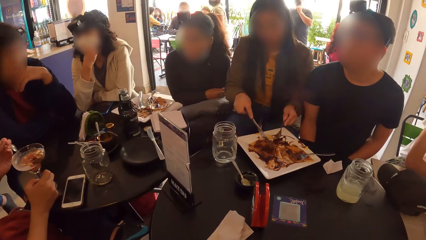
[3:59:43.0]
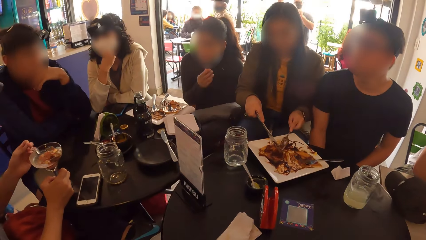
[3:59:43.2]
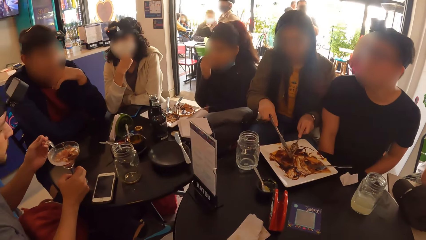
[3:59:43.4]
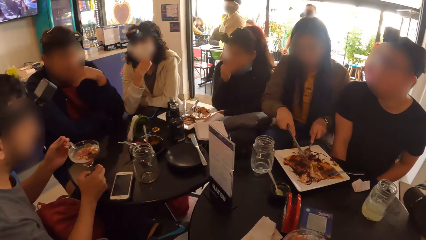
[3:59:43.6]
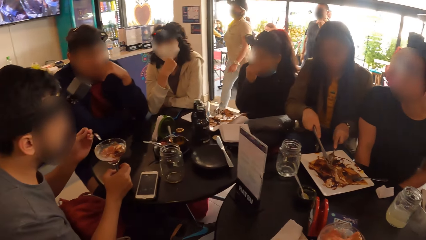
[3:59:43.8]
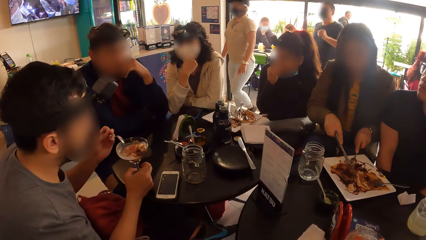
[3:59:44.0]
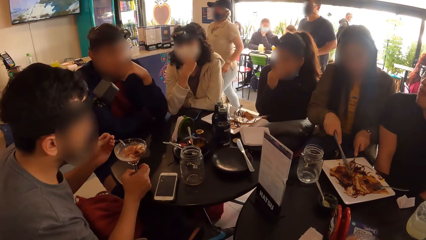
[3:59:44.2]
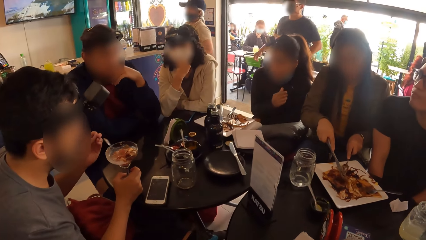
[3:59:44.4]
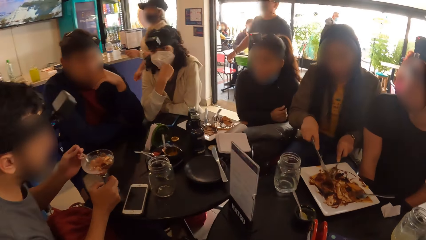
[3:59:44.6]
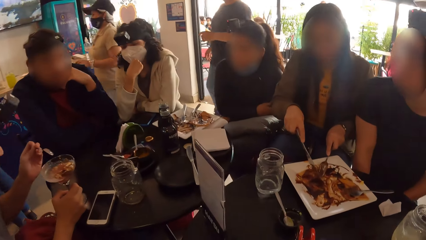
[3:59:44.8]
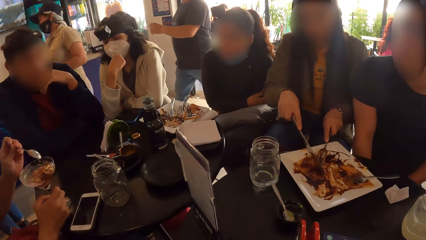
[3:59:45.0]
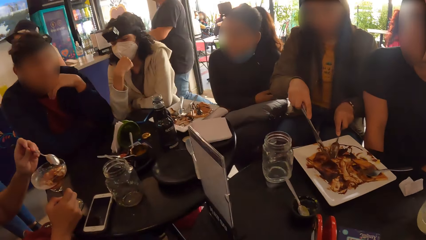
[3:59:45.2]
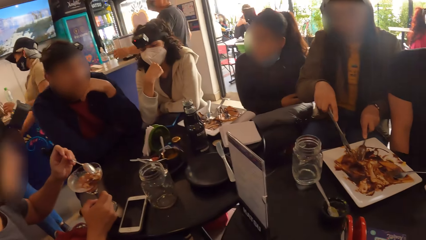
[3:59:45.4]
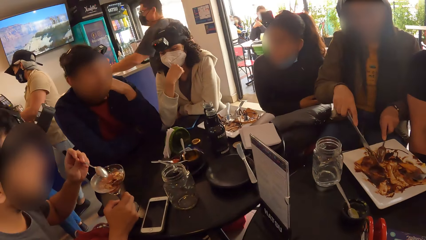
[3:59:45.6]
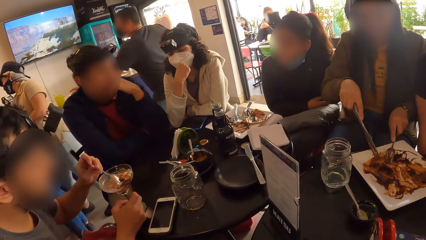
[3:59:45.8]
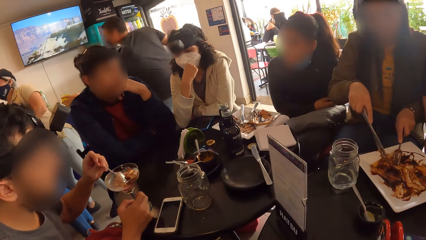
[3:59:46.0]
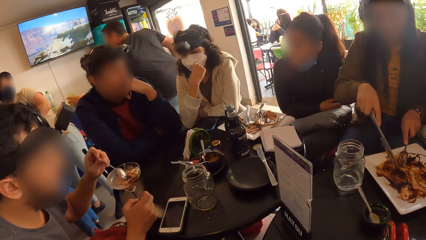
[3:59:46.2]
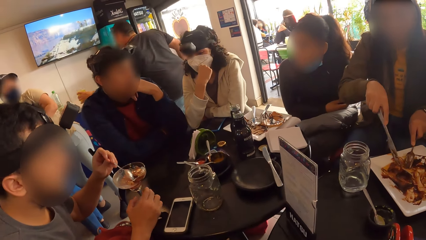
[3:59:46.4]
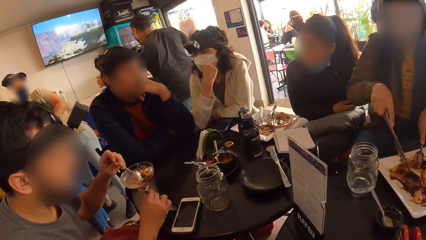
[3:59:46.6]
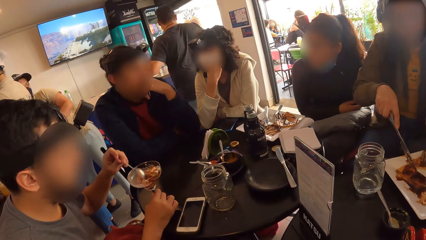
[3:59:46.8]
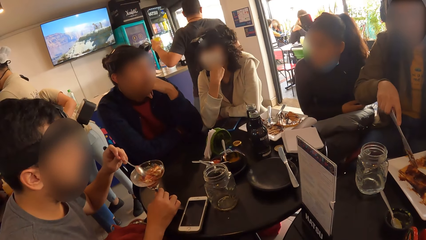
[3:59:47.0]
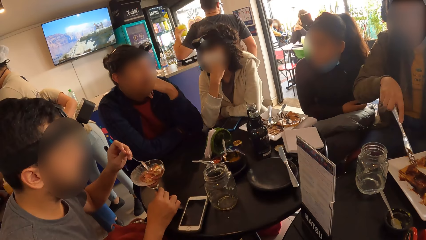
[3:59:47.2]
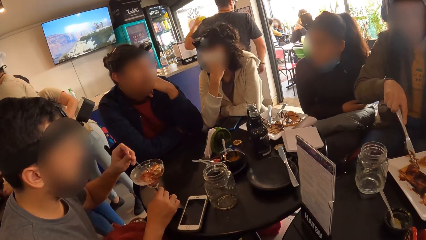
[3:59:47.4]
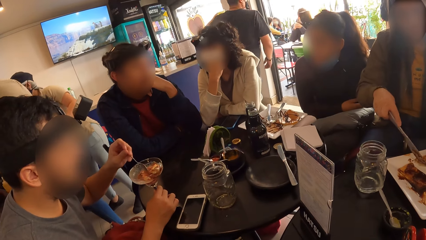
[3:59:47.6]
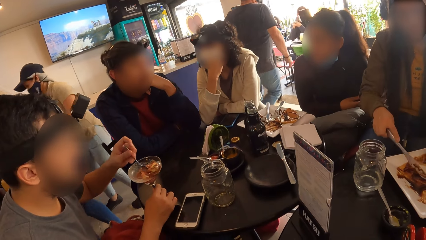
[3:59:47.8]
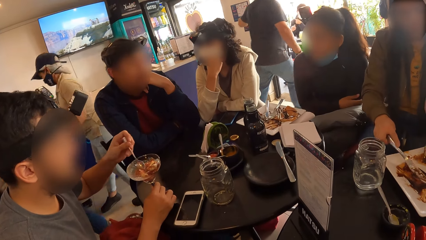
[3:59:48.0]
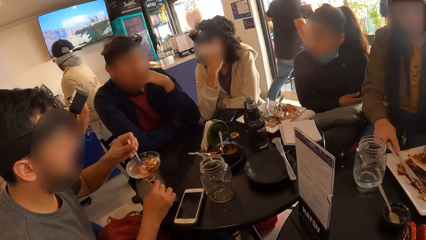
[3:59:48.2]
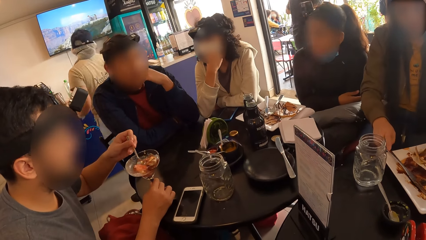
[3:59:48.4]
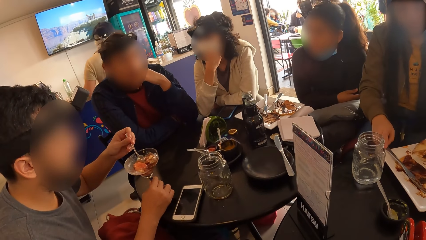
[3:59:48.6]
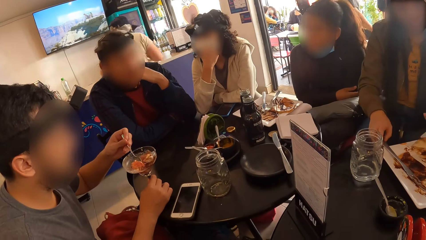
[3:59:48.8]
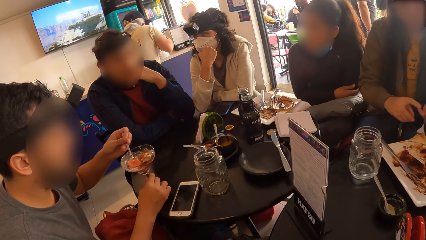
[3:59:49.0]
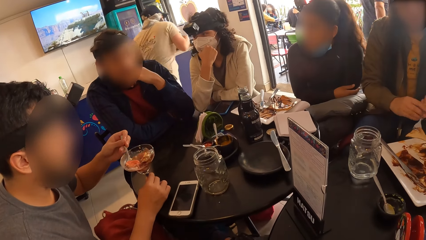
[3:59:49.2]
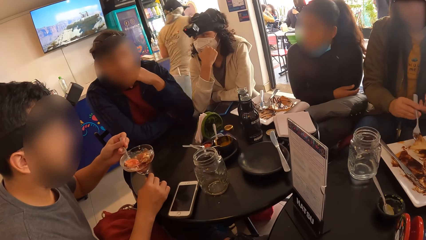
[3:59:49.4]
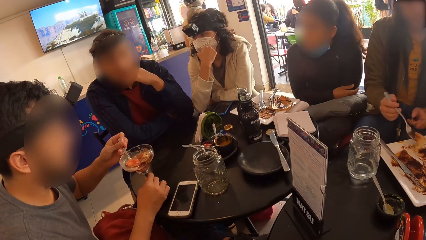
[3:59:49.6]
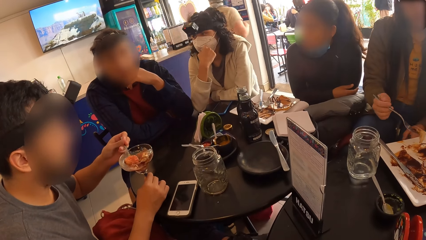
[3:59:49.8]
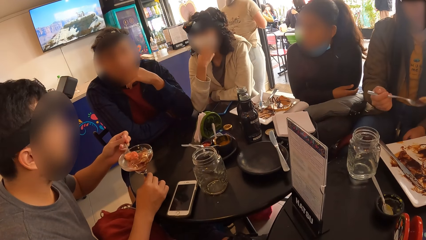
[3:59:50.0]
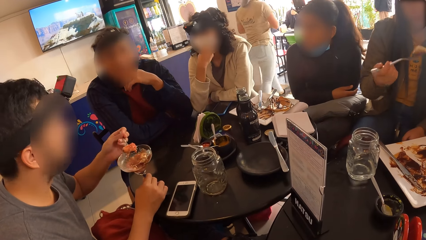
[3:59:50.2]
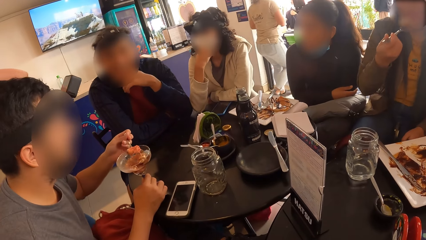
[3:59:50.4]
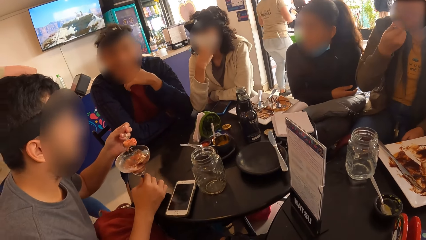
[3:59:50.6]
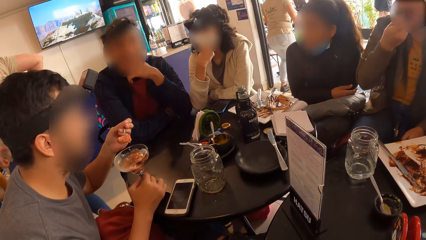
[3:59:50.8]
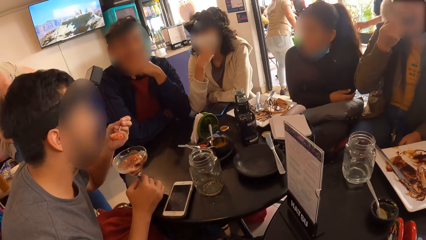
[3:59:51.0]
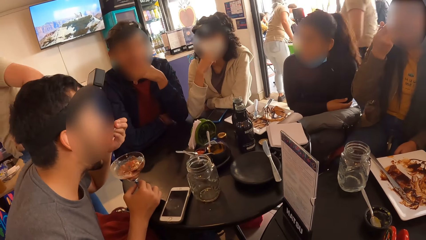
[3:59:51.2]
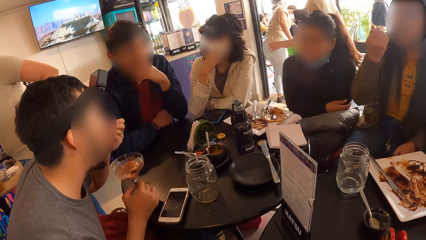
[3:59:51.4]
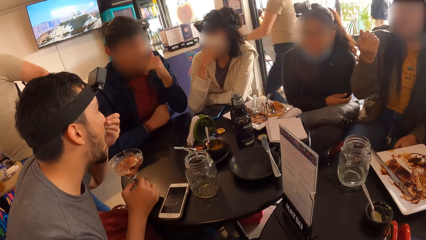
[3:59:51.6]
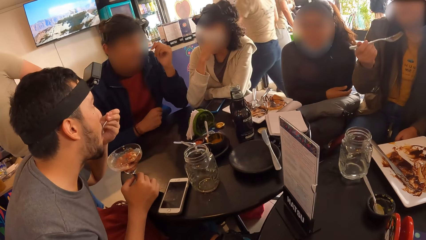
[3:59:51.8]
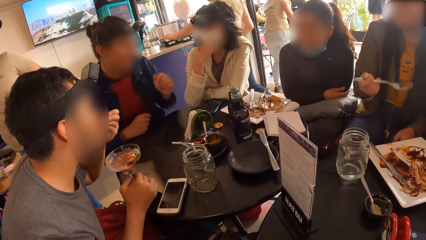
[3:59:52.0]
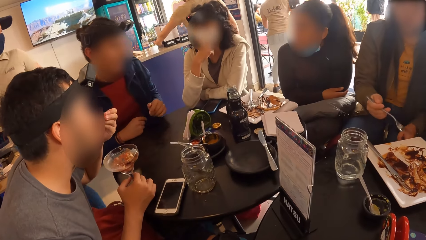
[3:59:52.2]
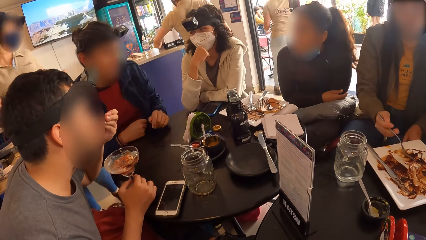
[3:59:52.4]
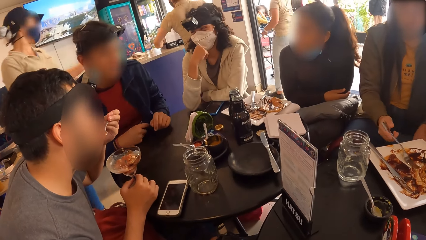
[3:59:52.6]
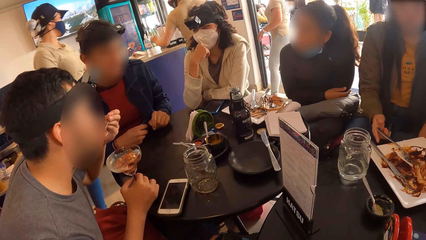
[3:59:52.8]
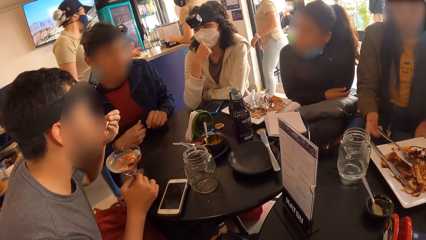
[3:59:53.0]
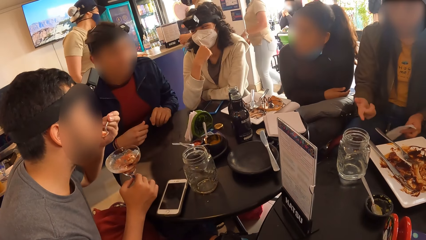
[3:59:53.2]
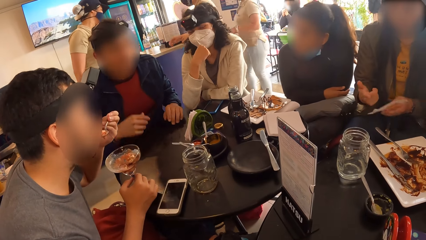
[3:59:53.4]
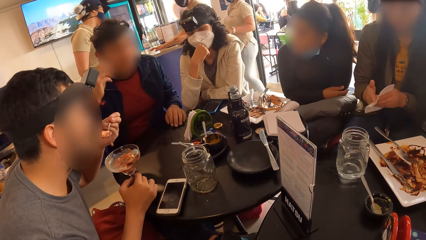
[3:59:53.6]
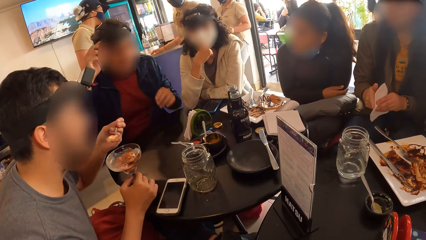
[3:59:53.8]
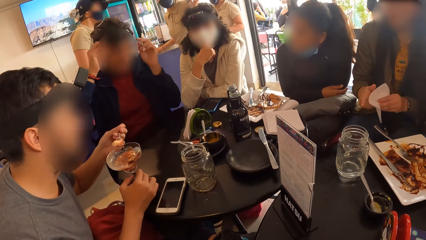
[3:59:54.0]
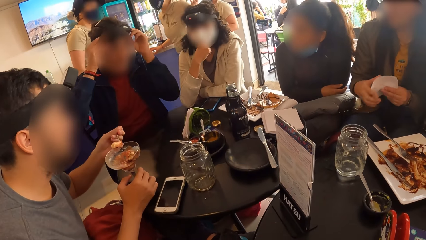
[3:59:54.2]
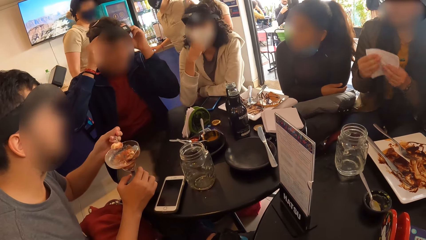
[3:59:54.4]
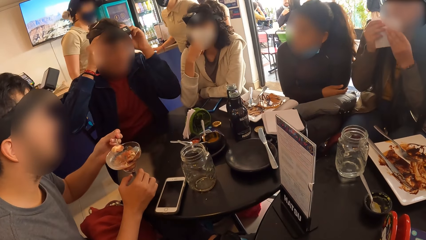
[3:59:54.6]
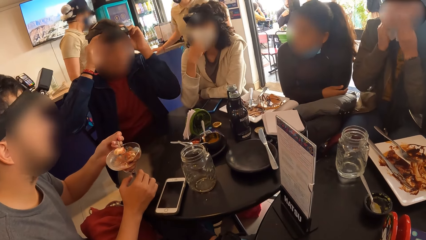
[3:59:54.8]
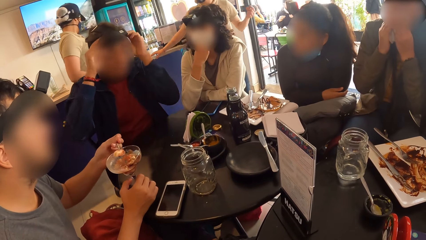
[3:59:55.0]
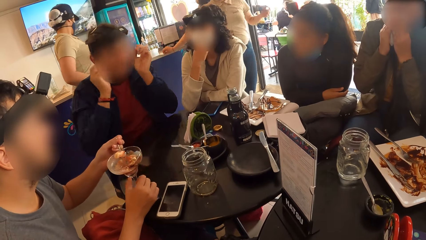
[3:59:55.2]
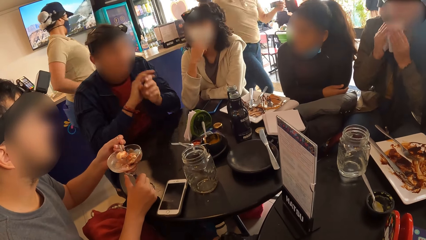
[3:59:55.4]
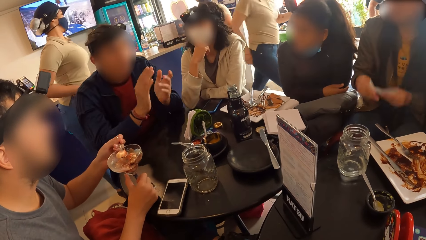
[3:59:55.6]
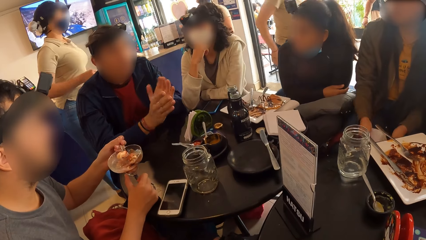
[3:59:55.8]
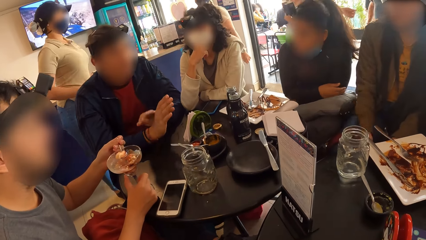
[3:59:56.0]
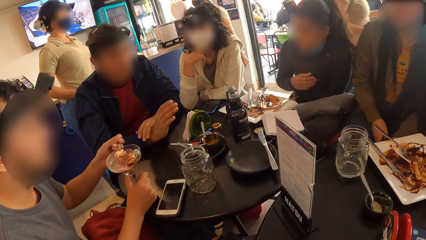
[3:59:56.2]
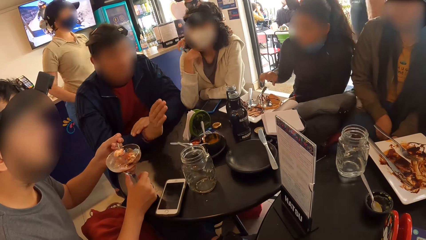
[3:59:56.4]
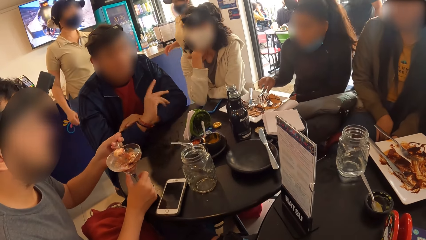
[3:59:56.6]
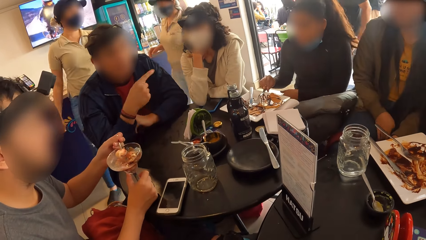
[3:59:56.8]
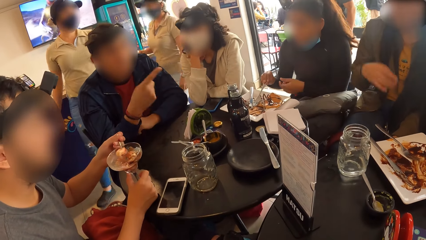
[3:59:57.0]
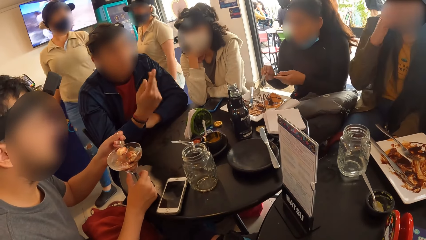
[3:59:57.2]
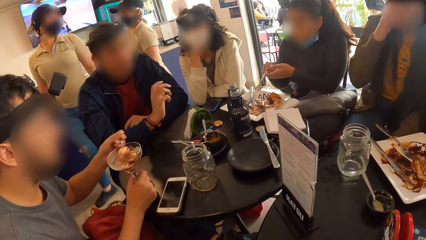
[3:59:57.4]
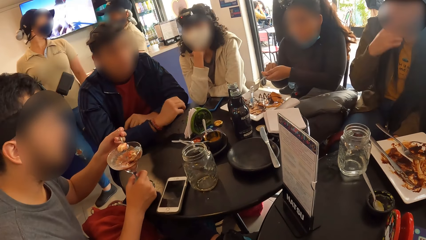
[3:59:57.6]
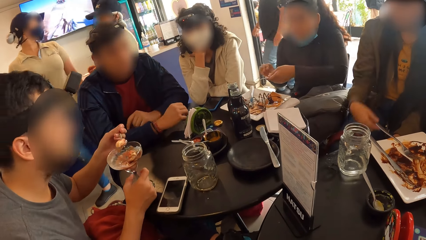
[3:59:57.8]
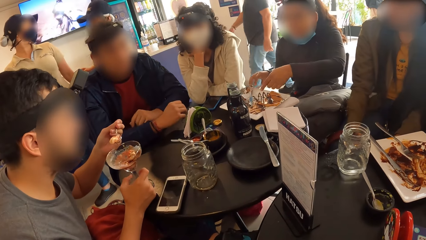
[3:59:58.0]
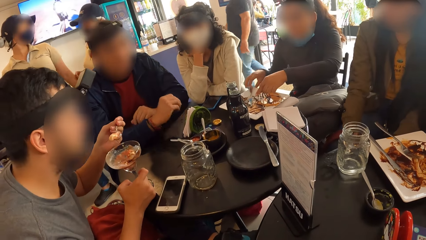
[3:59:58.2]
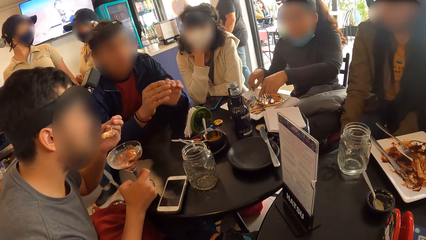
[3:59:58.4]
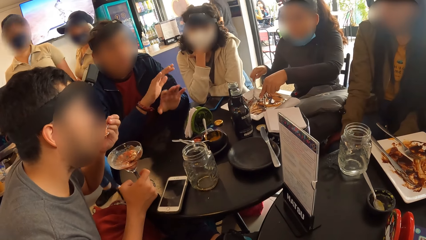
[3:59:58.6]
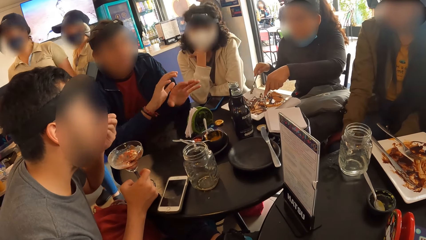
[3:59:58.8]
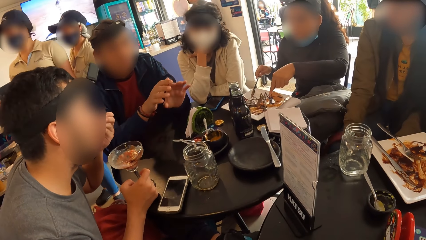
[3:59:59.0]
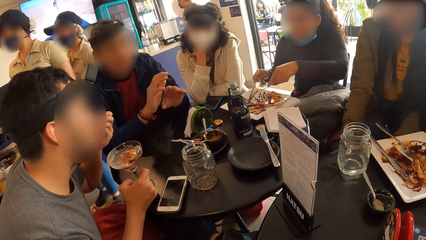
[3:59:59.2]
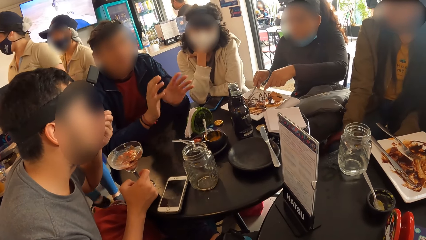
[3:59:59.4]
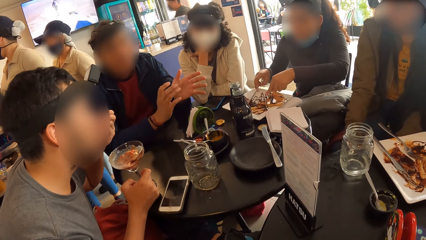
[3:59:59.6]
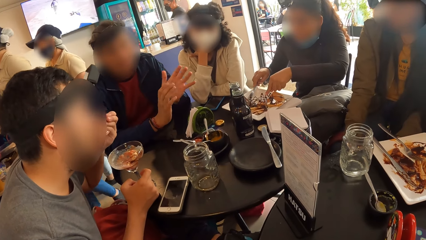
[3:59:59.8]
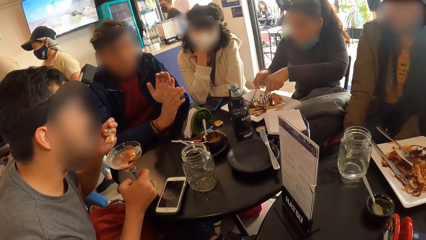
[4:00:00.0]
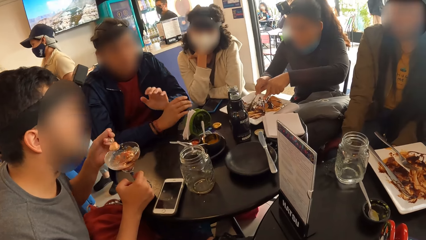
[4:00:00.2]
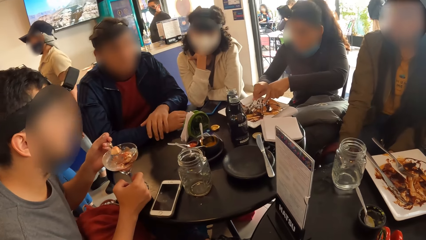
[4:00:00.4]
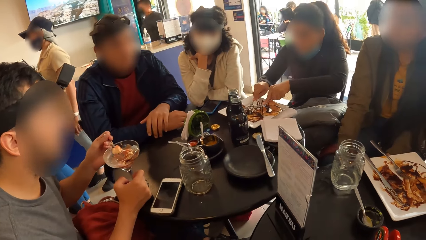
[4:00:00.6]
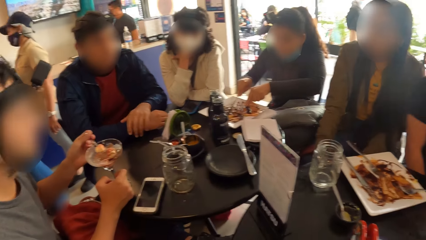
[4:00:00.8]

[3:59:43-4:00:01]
The woman cuts taco on the plate with the knife in her right hand. The camera wearer looks around. The woman drops the knife on the plate on the table with her right hand. The woman eats taco from the plate on the table with the fork in her right hand. The man eats shrimp cocktail from the cup on the table with the spoon in his left hand. The woman drops the fork on the plate on the table with her right hand. Another woman adjusts a facemask on a face with her right hand. The first woman wipes her right hand with the piece of paper towel in her left hand. Another man adjusts the camera on his head with both hands. The first woman wipes her mouth with the piece of paper towel in both hands. A third woman picks the fork from the plate on the table with her right hand. The third woman passes the fork from her right hand to her left hand. The third woman picks the knife from the plate on the table with her right hand.
